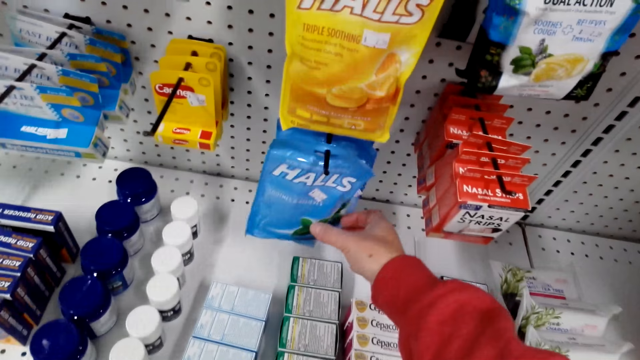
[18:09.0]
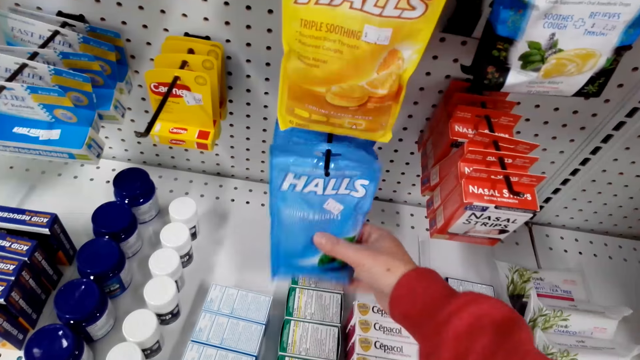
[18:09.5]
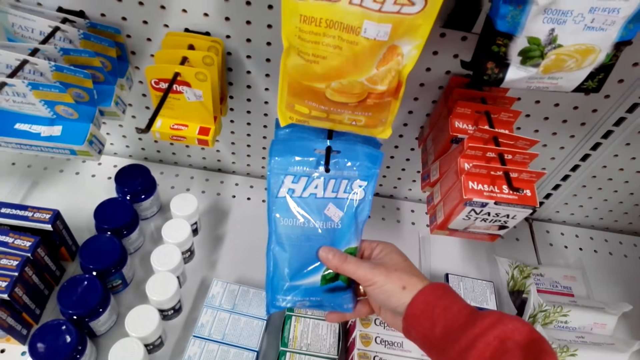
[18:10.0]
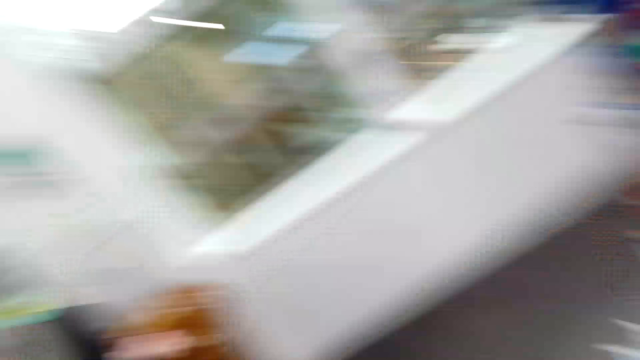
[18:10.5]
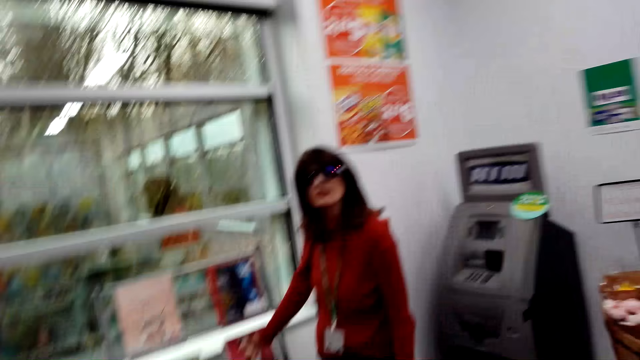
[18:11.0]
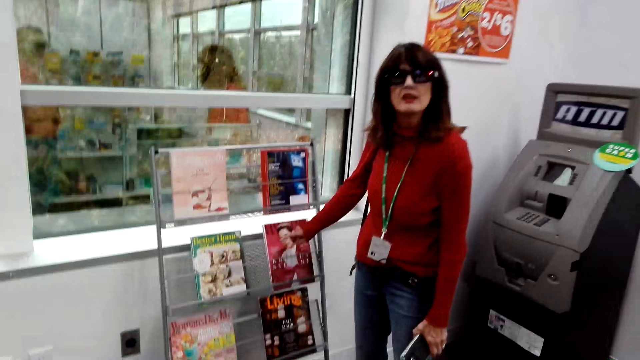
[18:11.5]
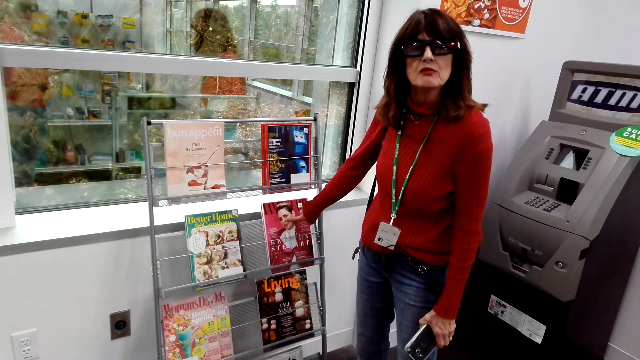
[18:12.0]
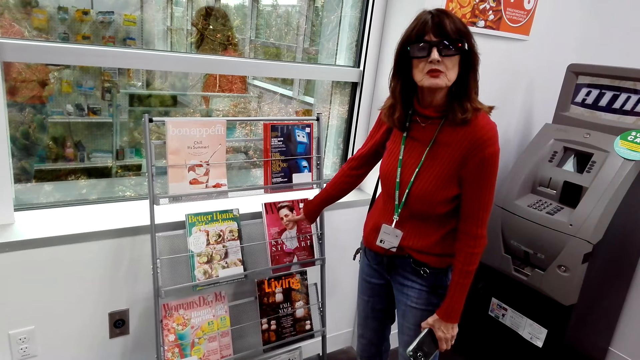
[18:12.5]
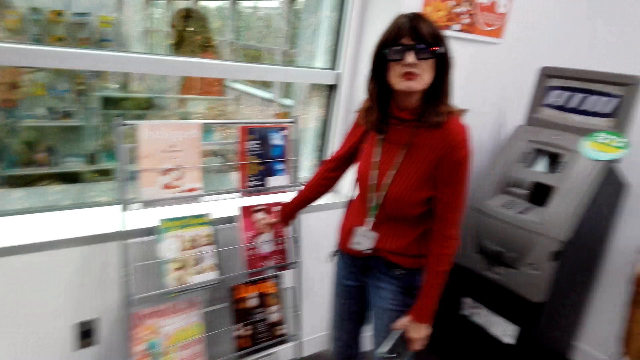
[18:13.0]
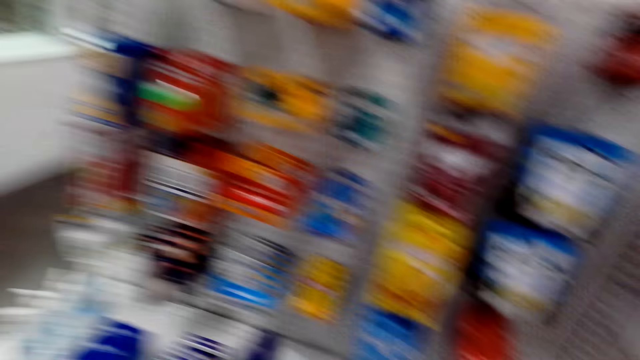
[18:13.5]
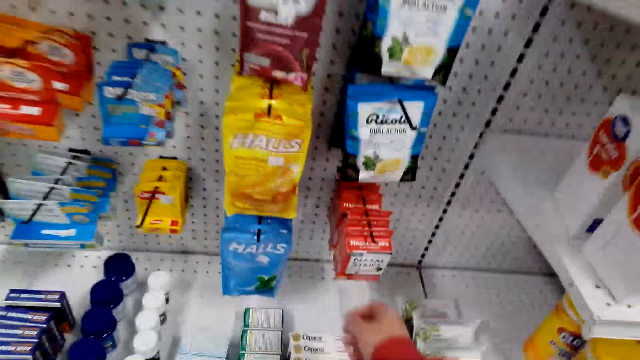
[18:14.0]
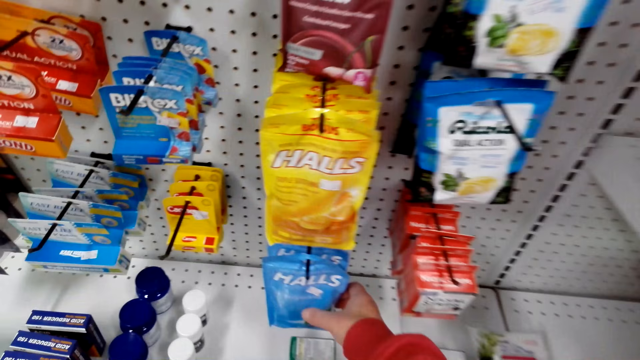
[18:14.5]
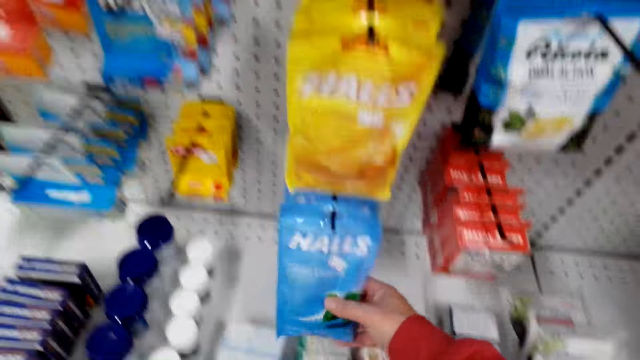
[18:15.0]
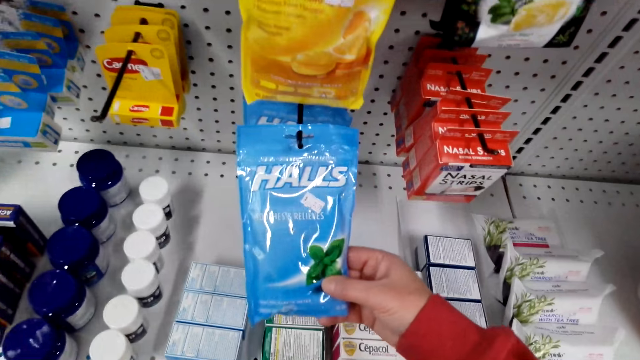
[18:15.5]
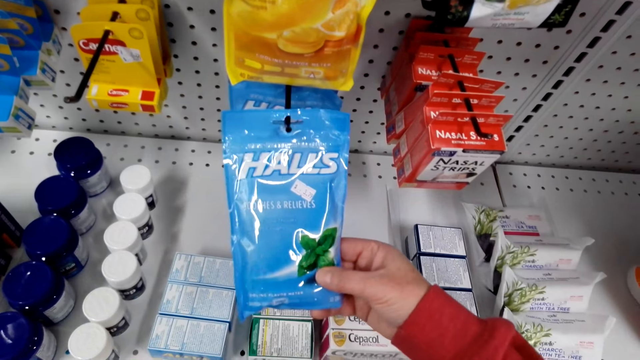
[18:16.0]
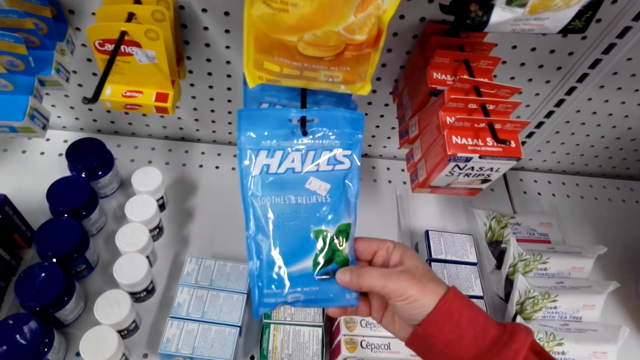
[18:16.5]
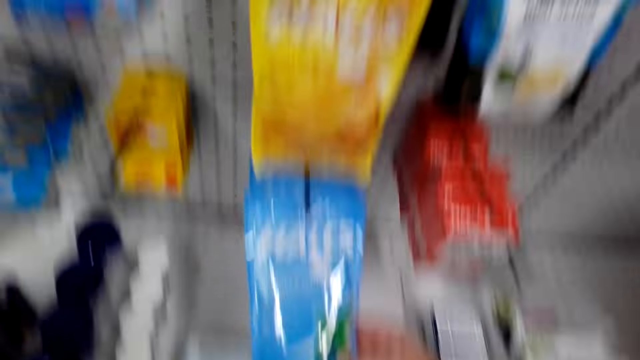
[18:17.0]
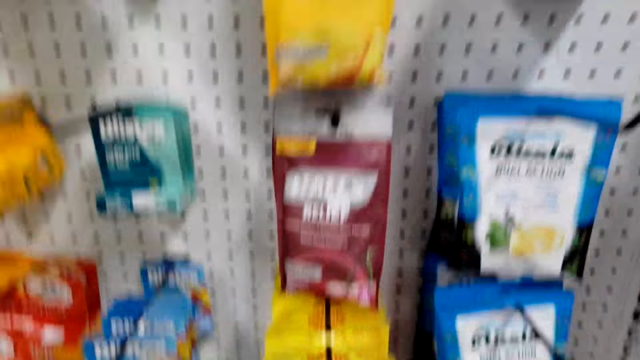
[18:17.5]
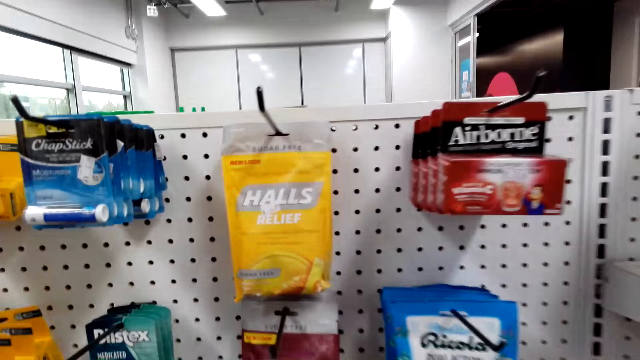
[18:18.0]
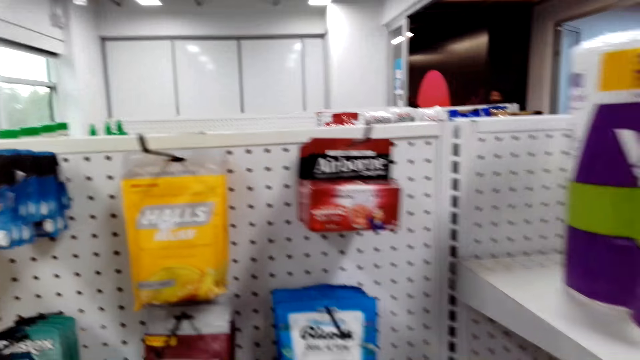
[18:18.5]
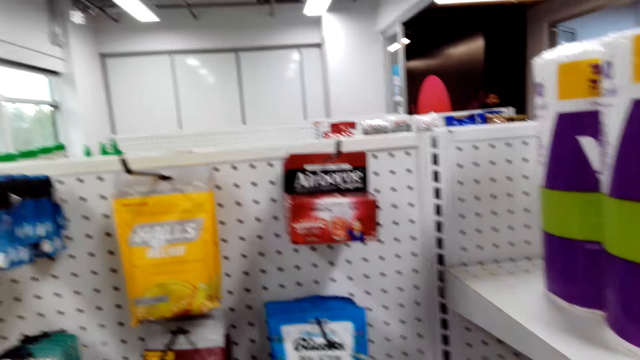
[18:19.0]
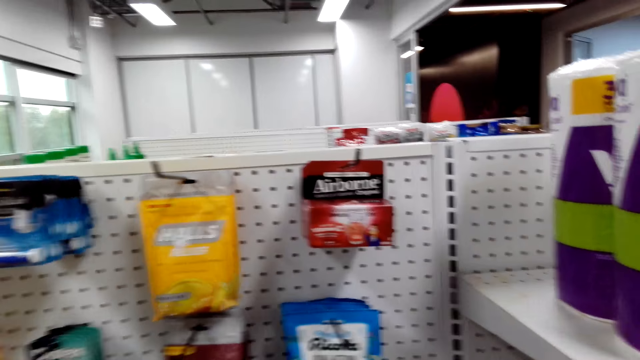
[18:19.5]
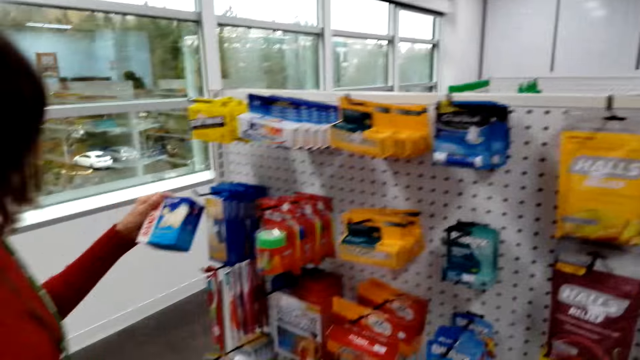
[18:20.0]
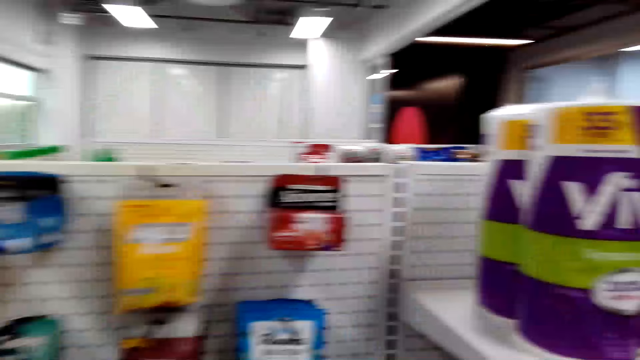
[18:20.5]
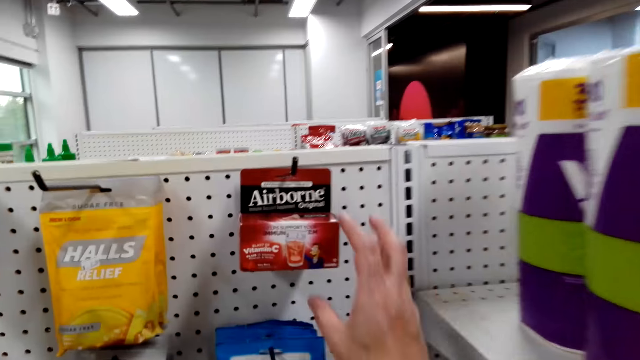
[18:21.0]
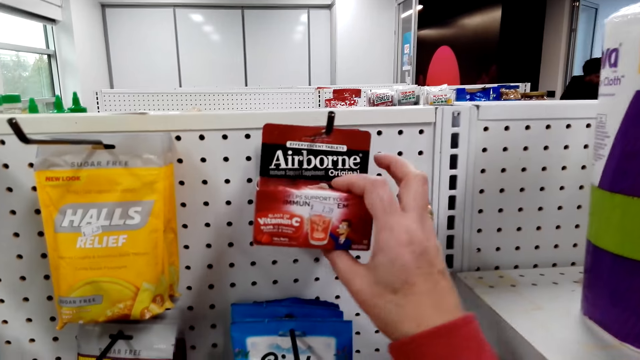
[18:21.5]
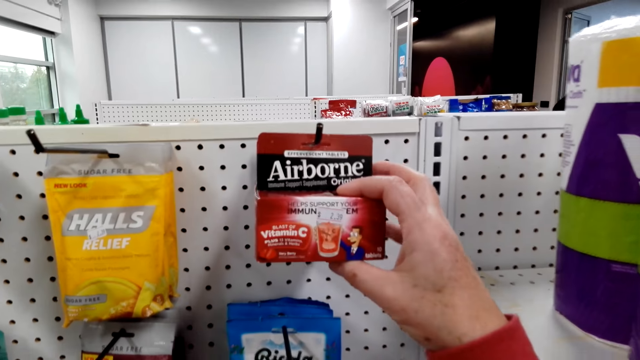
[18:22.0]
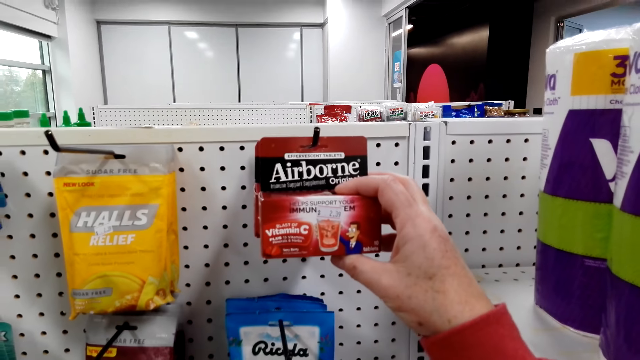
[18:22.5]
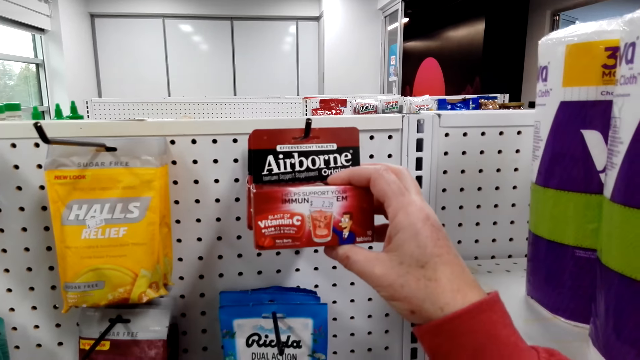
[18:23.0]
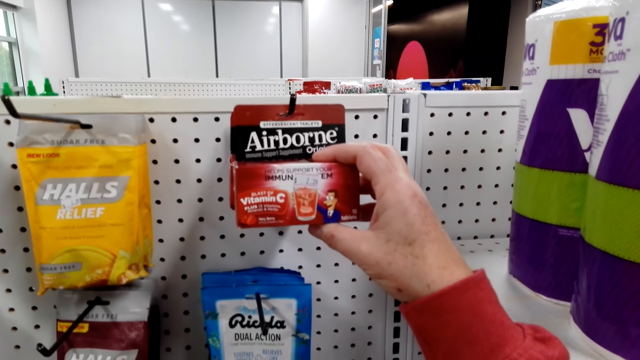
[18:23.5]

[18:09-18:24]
The camera wearer holds something hanged on the shelf. A lady speaks. The camera wearer looks around. A person holds a book. The lady points at a magazine. The camera wearer looks around. They speak. They hold something. They stare at something. They move around. Another lady holds a box of something. The person stares at something. The camera wearer moves around. They hold a box of Airborne.

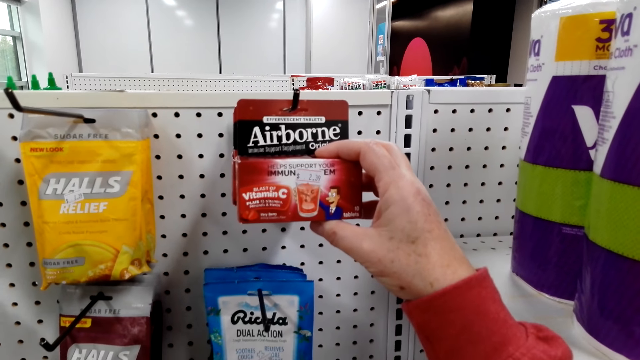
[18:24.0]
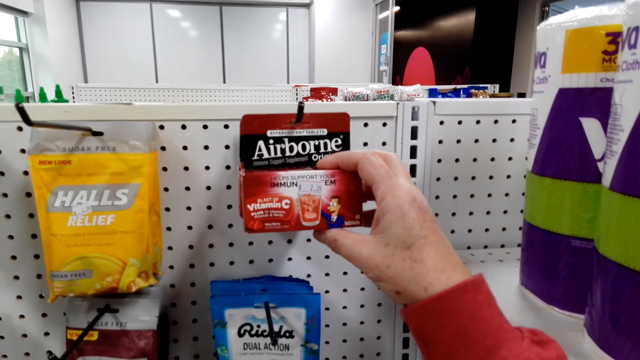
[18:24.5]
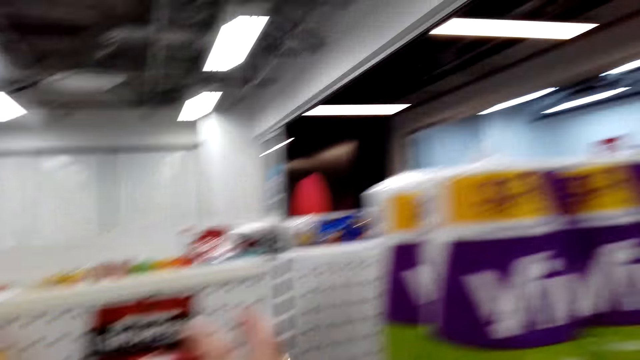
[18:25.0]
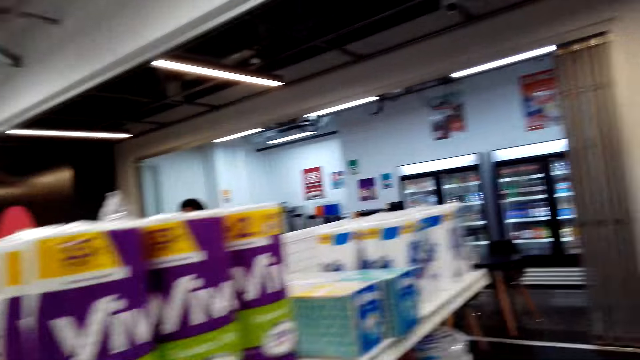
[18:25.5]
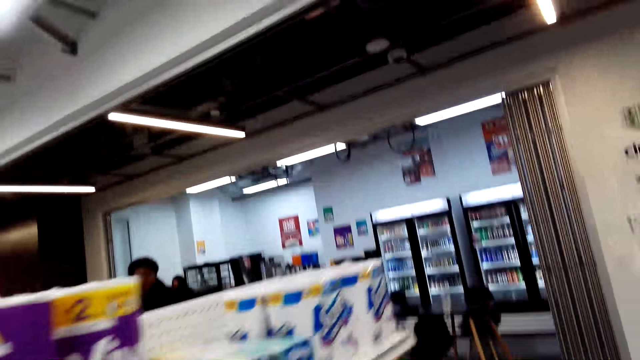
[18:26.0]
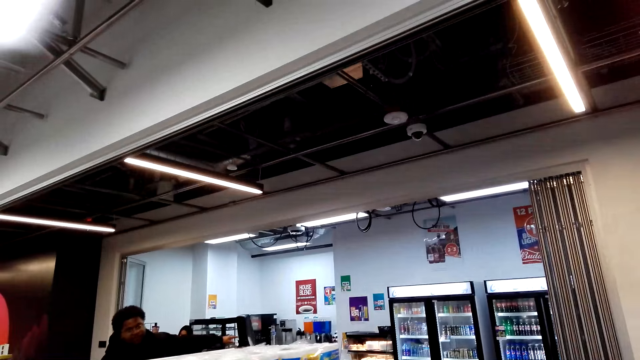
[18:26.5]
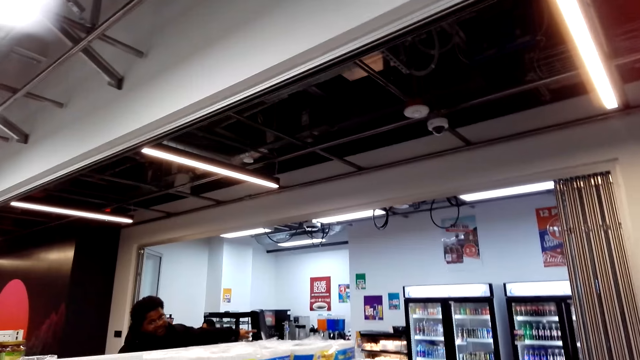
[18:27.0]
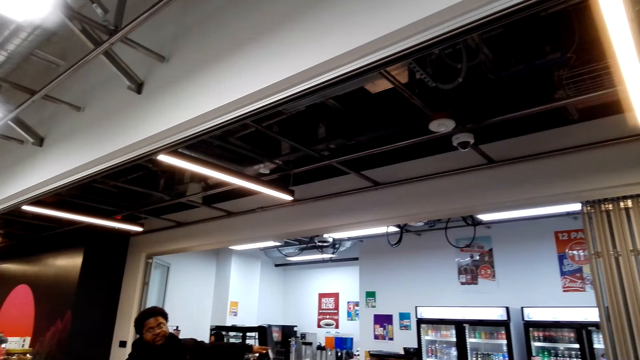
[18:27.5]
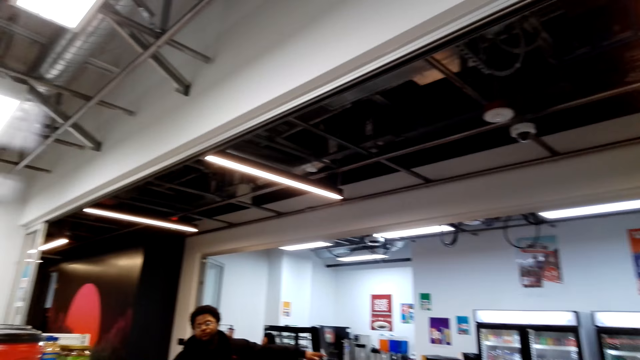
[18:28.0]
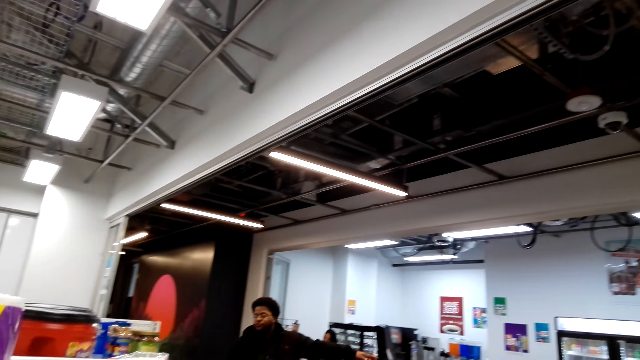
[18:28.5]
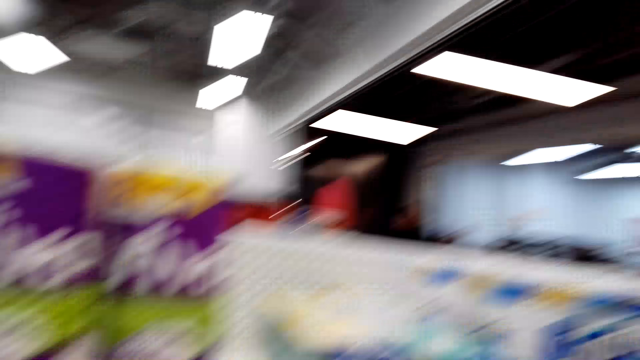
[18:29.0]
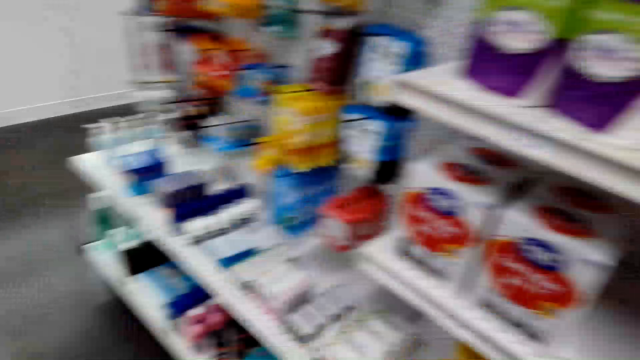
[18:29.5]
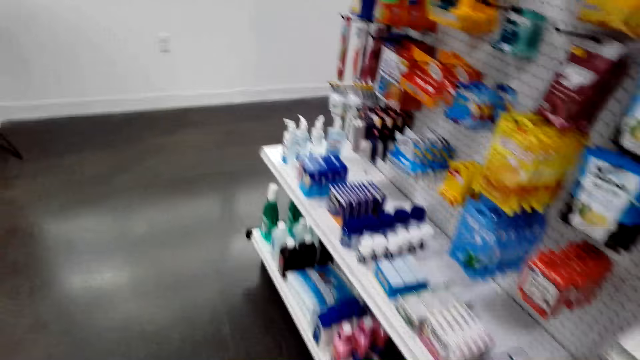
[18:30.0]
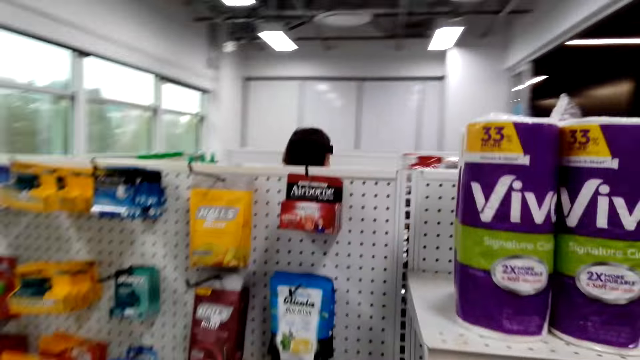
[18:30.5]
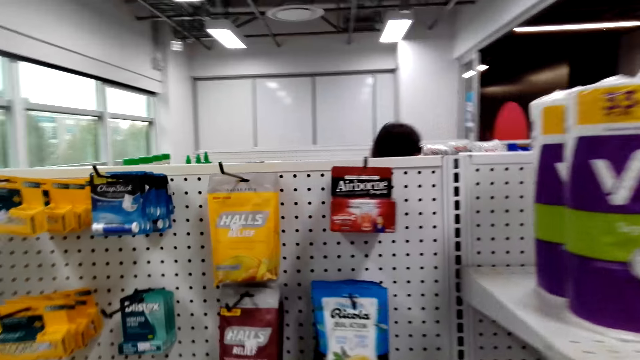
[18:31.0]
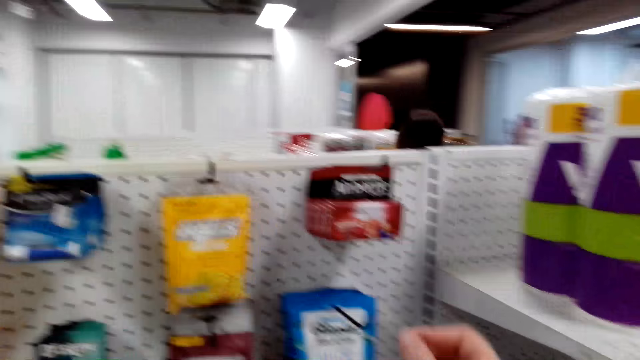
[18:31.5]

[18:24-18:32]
The camera wearer stares at the airborne pack. They look around. A man stands at the cashier. The camera wearer walks around the supermarket. A person interacts with the camera wearer. The camera wearer looks around. A lady walks around the supermarket.
